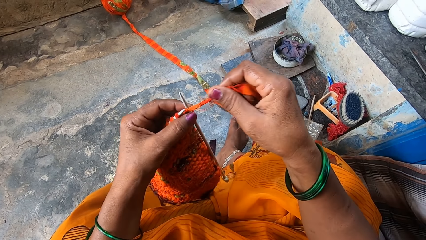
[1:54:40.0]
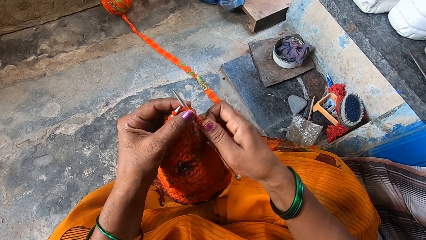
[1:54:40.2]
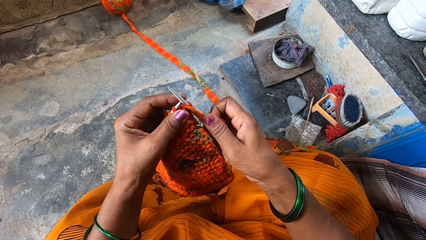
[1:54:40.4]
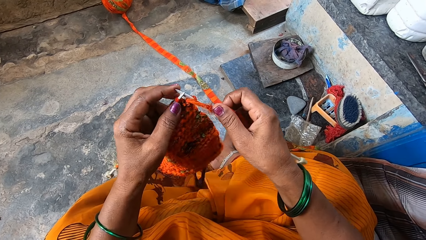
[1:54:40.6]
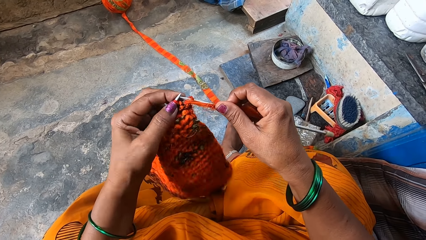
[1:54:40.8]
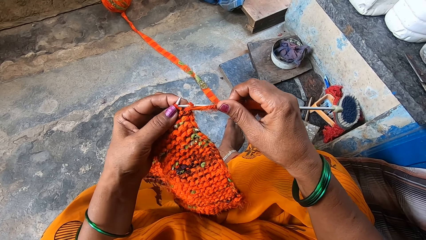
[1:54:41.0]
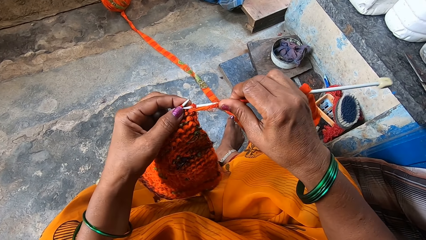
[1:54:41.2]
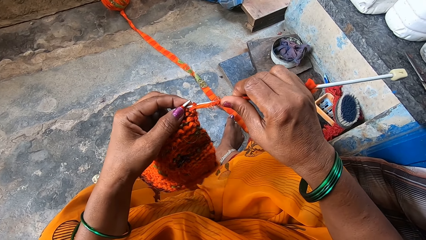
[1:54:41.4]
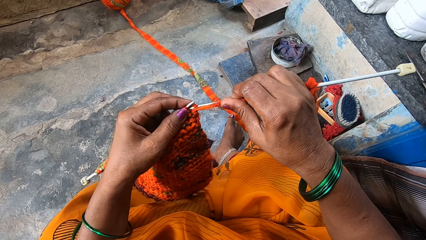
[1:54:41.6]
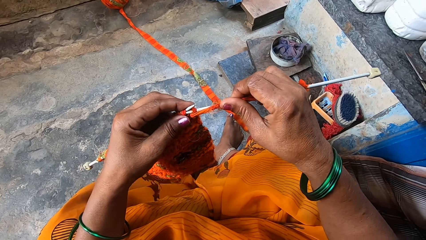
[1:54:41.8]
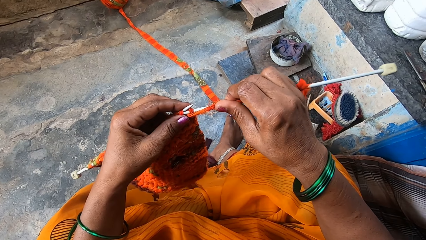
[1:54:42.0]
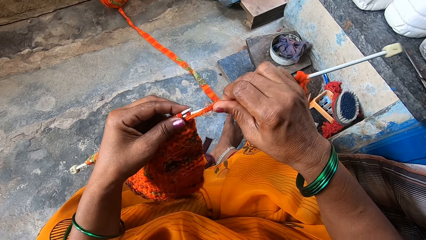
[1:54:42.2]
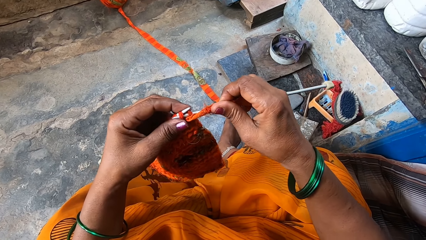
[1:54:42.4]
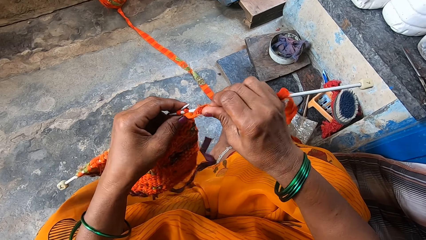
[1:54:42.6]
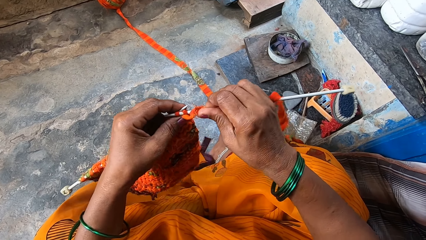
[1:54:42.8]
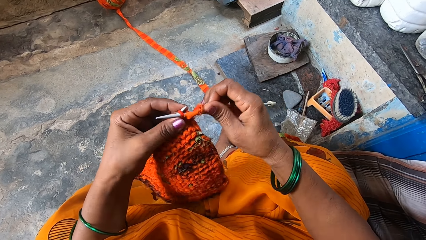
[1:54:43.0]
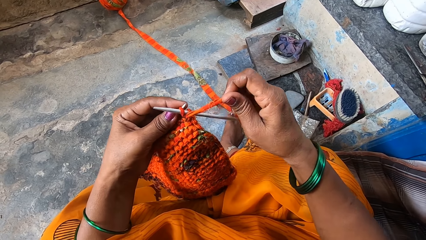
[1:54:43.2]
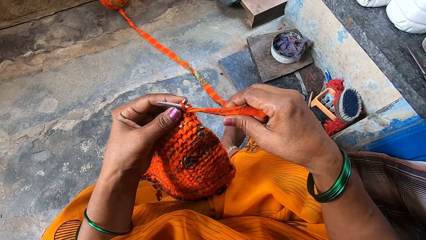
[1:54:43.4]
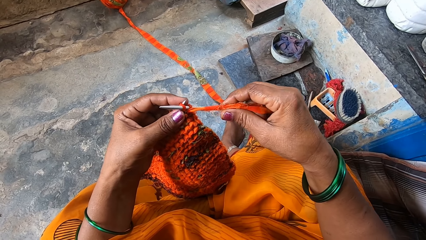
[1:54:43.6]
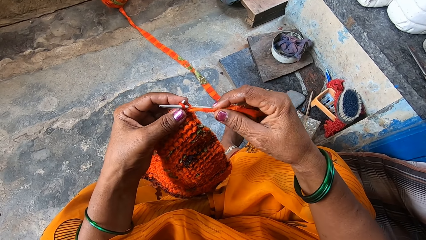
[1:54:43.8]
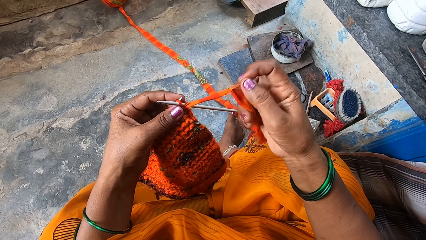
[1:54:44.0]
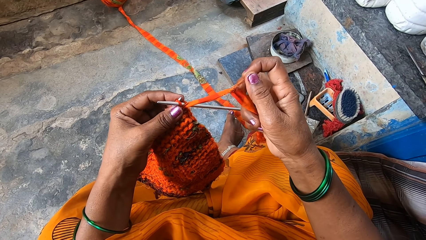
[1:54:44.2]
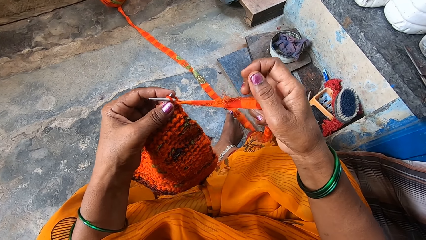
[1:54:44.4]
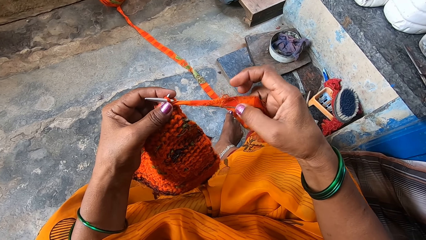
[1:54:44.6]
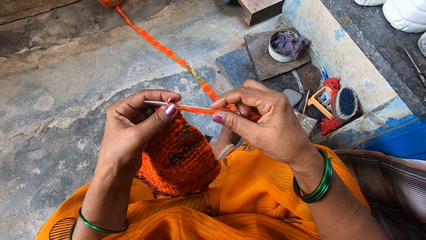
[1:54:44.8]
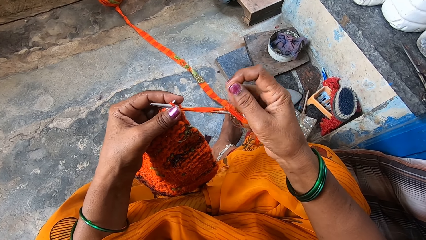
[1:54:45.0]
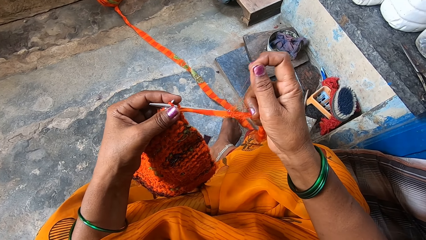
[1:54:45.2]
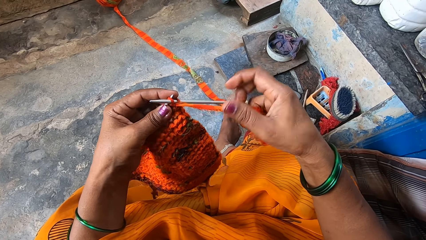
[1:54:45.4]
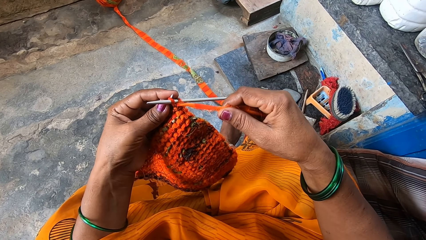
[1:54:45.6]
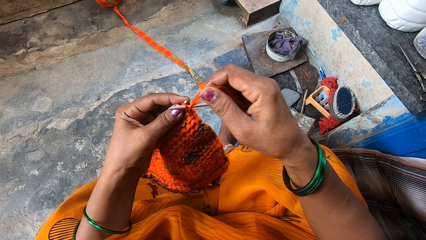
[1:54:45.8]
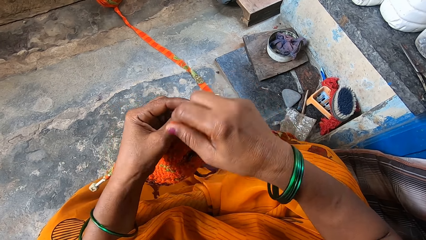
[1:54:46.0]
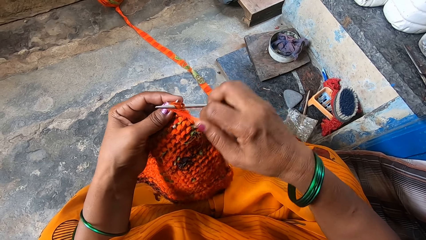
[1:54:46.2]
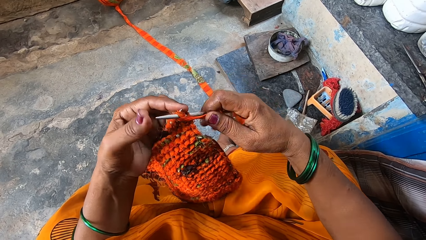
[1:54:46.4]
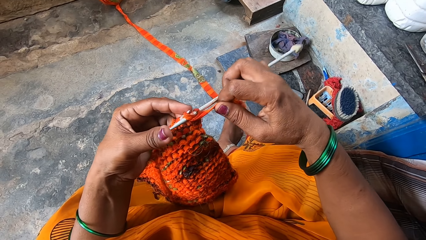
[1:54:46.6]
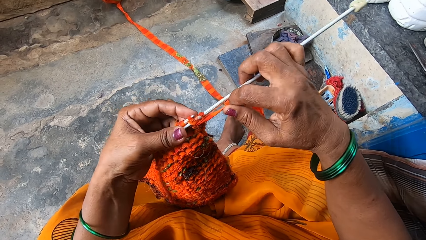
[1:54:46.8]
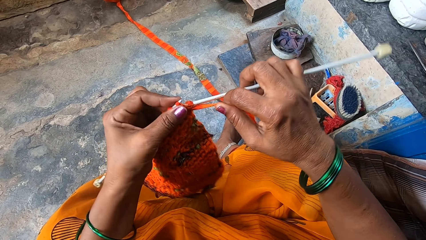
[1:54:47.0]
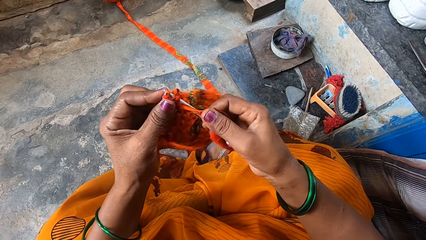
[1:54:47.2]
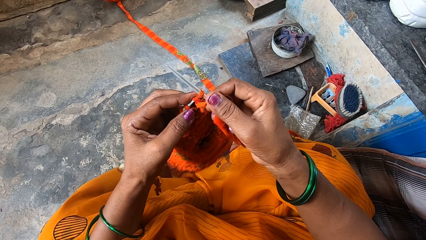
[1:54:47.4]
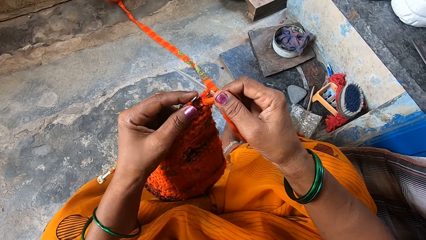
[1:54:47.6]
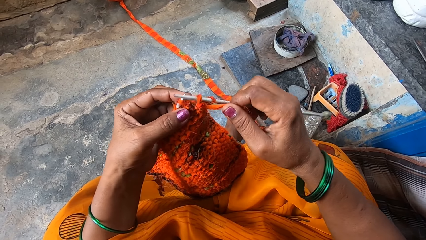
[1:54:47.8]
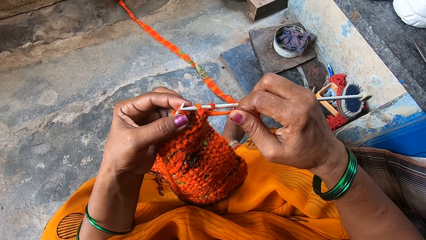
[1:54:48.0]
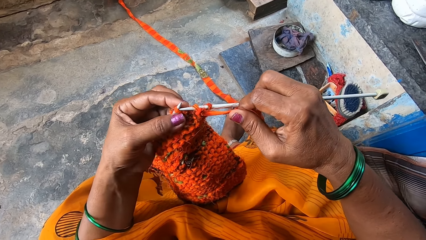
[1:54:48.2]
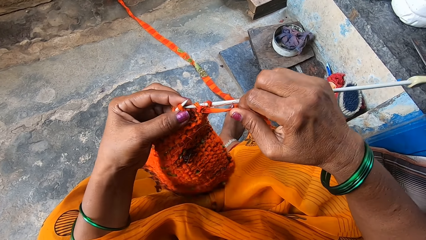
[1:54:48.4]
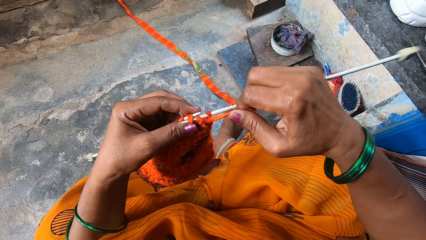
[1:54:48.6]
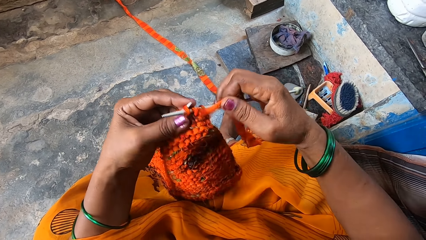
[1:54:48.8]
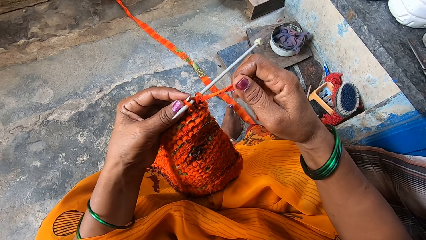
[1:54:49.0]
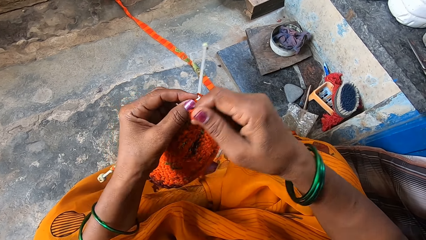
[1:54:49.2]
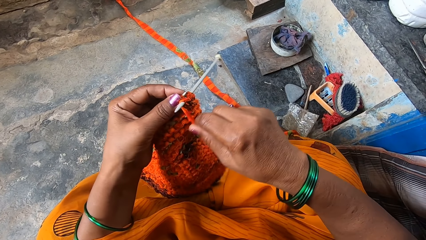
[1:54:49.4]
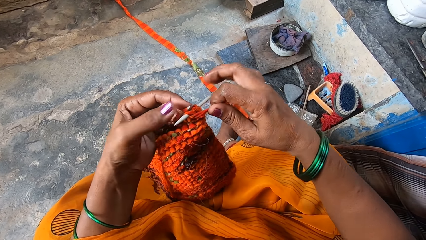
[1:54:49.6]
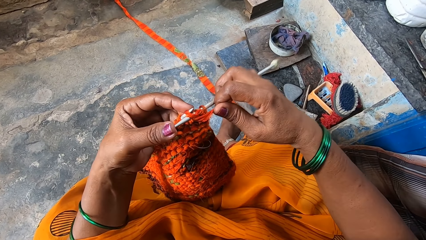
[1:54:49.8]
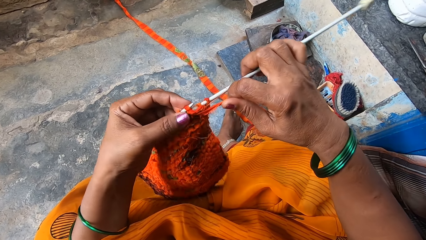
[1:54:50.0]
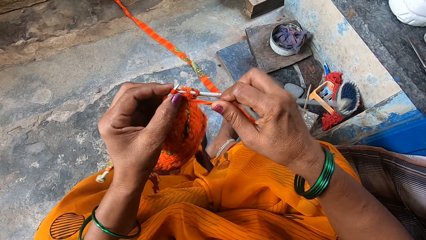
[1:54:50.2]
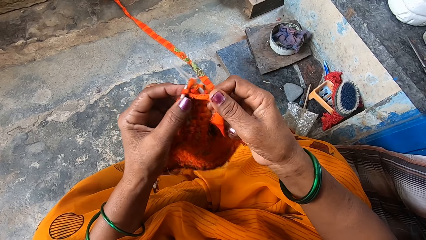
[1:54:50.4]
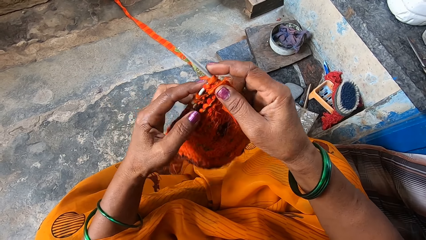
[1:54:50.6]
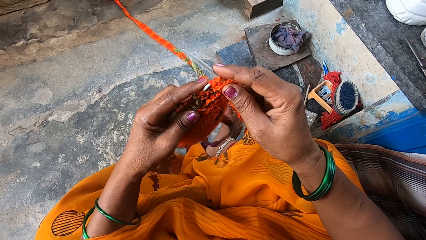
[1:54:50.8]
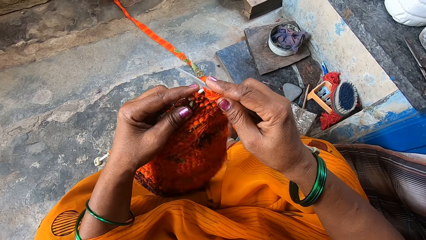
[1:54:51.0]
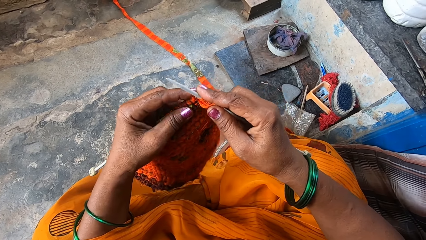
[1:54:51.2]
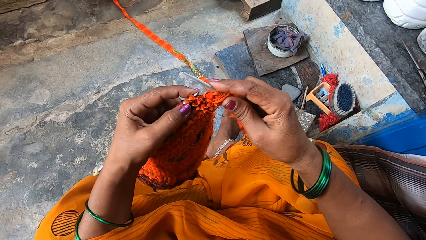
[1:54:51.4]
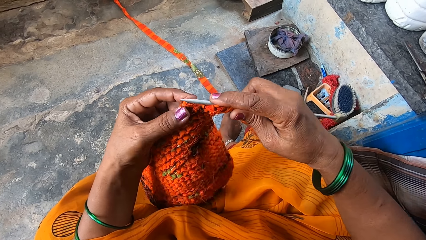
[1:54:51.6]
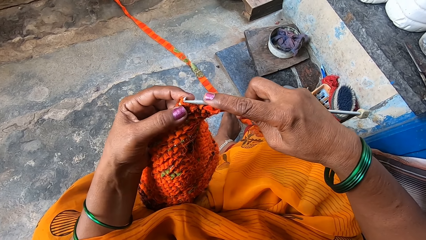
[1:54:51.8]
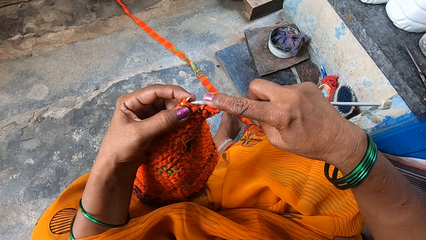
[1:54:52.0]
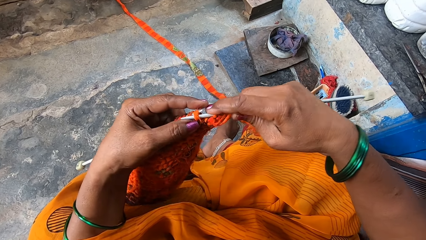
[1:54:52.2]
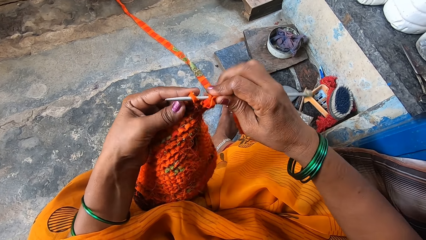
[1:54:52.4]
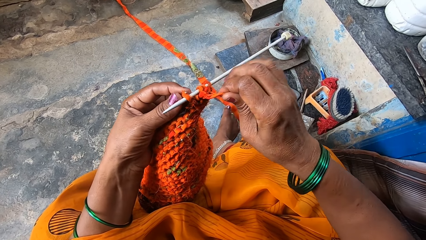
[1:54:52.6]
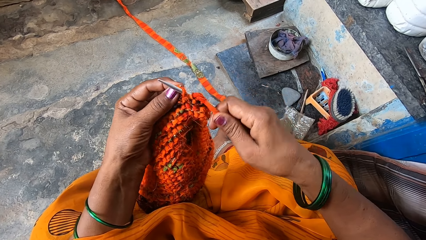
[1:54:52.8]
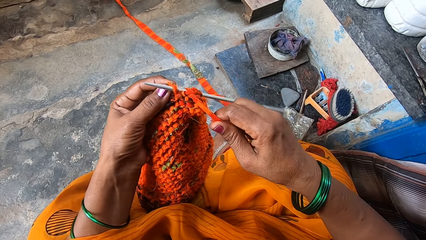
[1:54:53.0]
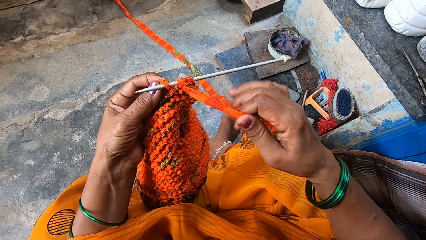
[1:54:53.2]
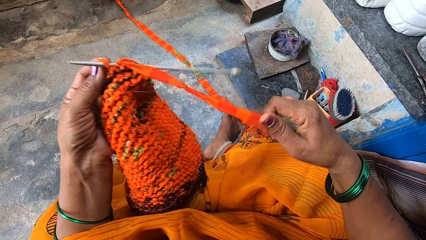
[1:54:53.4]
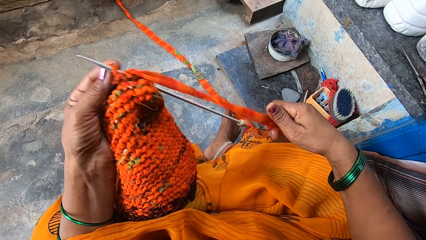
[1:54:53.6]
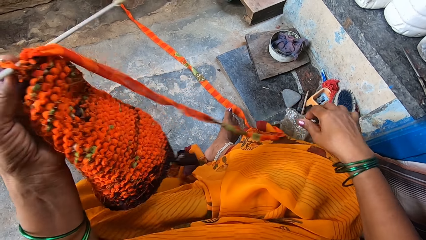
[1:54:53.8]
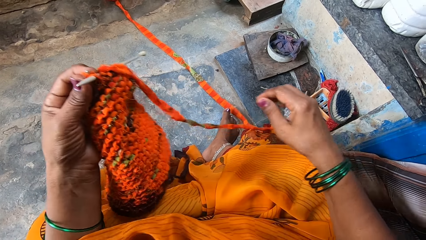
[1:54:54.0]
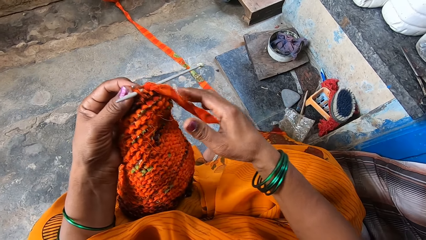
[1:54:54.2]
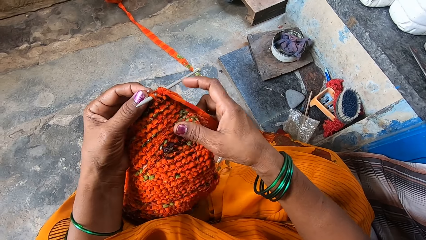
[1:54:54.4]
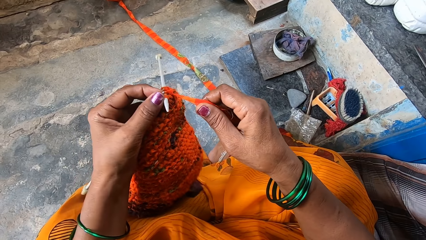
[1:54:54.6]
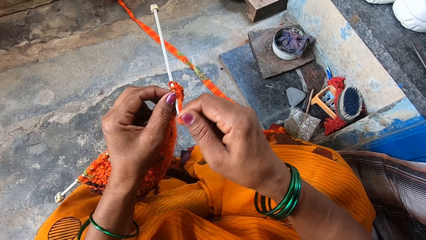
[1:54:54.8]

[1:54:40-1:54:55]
The camera wearer straightens the yarn with her right hand. She continues knitting with the yarn.
